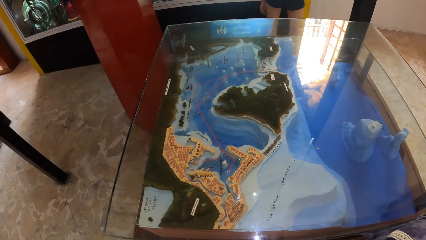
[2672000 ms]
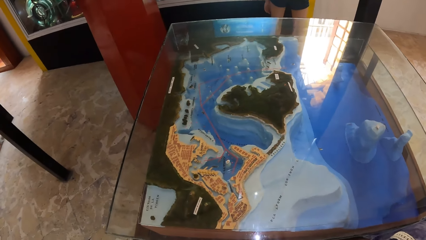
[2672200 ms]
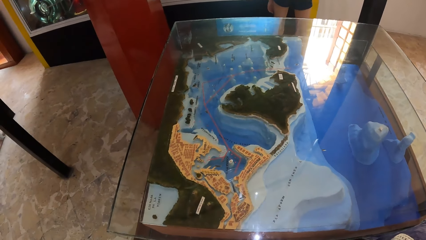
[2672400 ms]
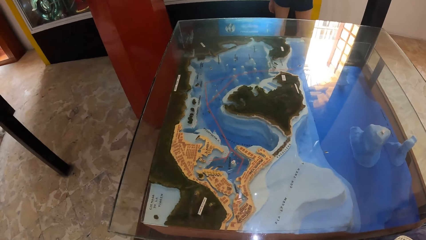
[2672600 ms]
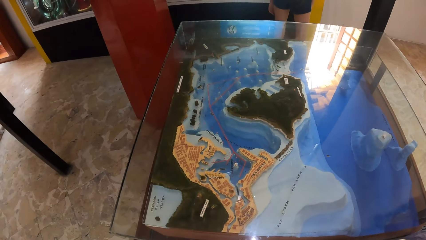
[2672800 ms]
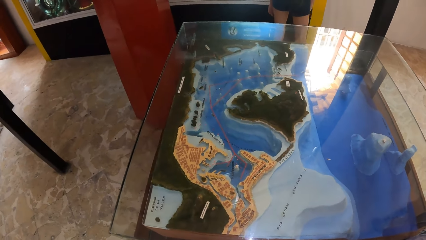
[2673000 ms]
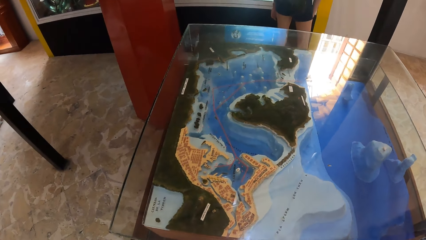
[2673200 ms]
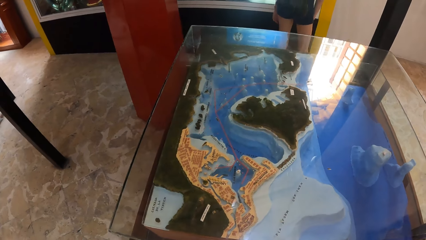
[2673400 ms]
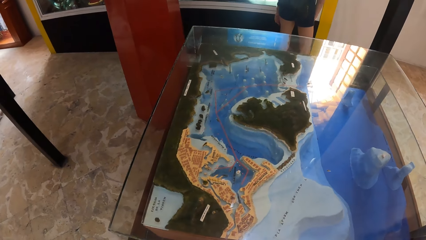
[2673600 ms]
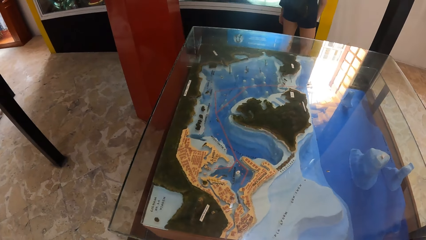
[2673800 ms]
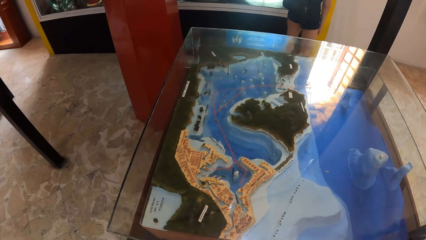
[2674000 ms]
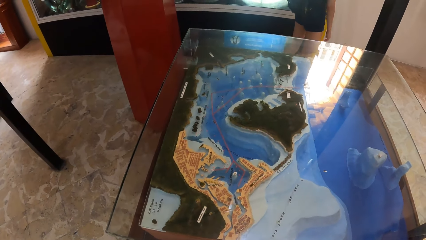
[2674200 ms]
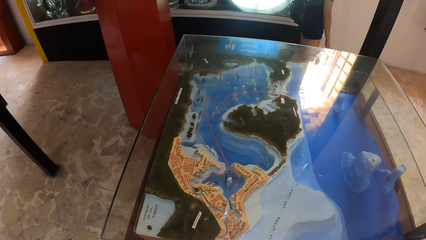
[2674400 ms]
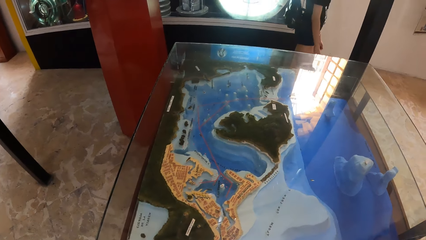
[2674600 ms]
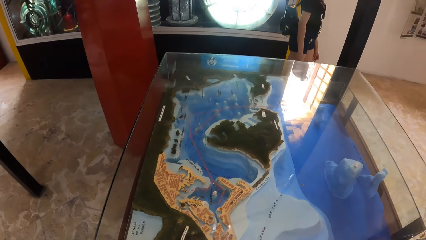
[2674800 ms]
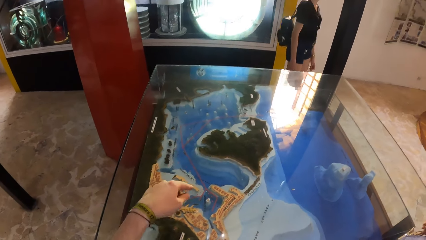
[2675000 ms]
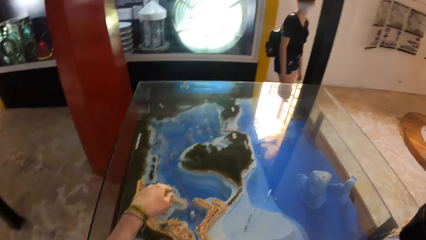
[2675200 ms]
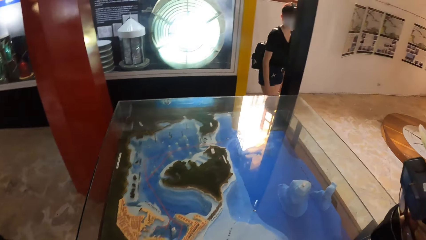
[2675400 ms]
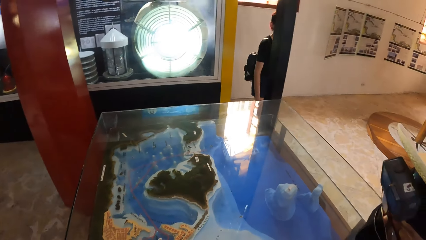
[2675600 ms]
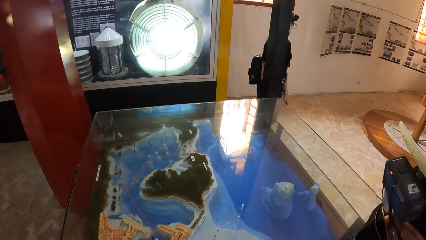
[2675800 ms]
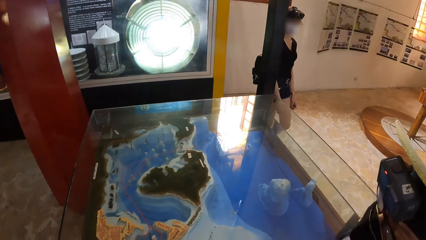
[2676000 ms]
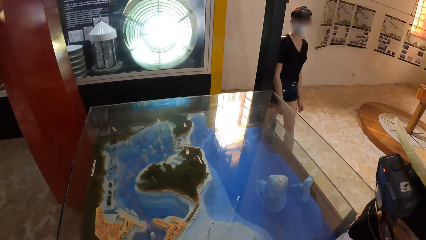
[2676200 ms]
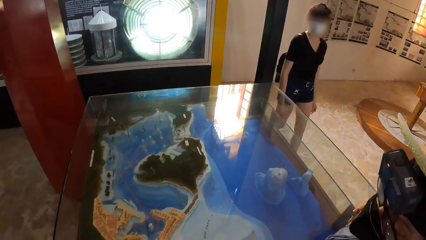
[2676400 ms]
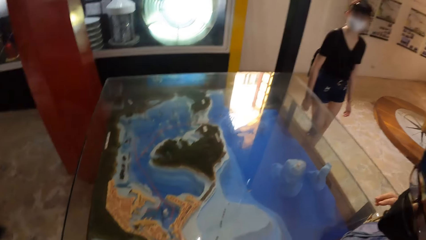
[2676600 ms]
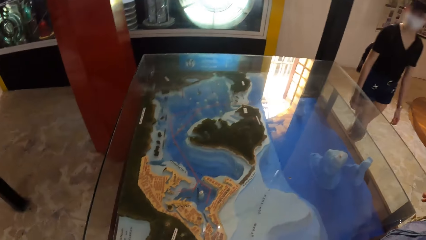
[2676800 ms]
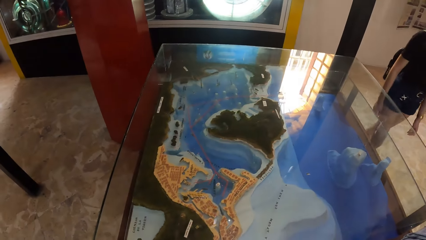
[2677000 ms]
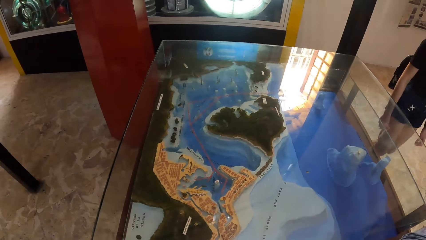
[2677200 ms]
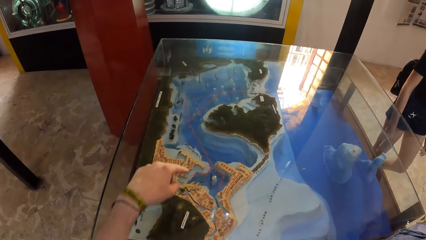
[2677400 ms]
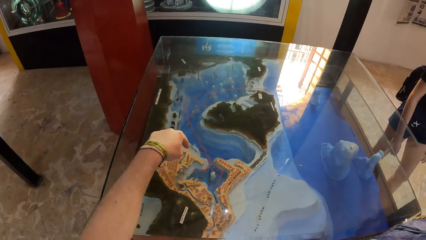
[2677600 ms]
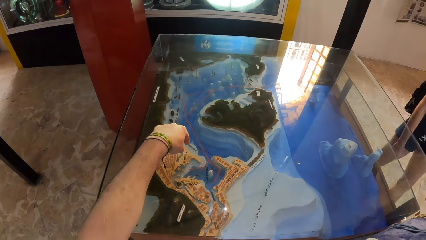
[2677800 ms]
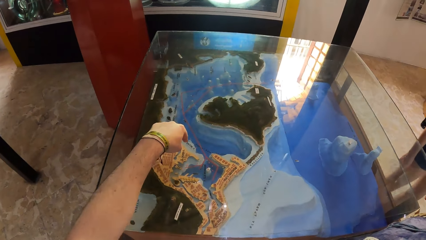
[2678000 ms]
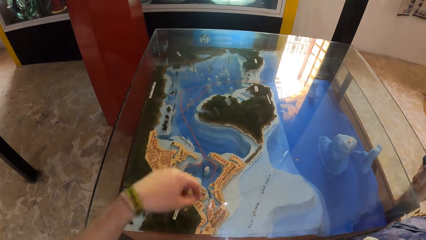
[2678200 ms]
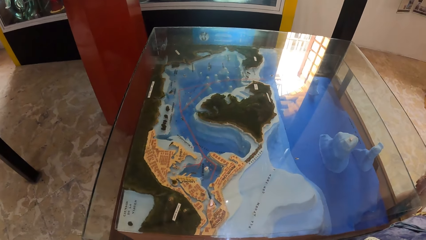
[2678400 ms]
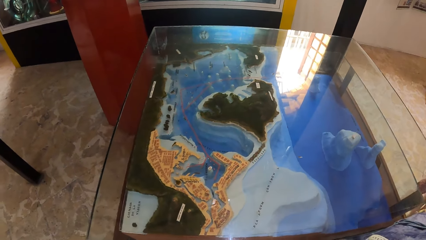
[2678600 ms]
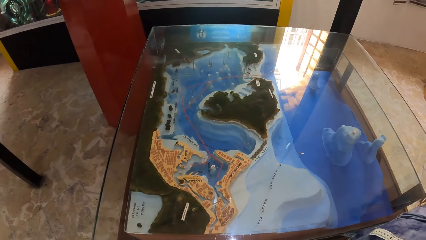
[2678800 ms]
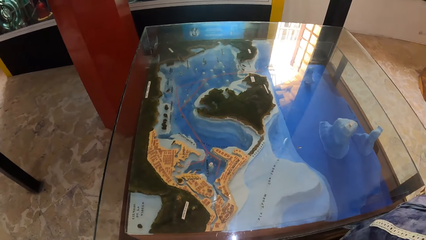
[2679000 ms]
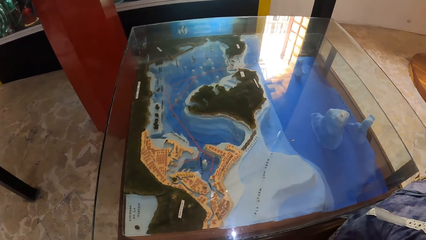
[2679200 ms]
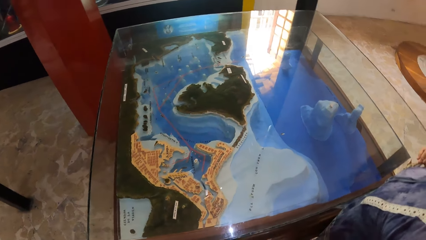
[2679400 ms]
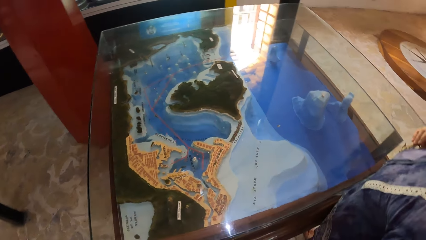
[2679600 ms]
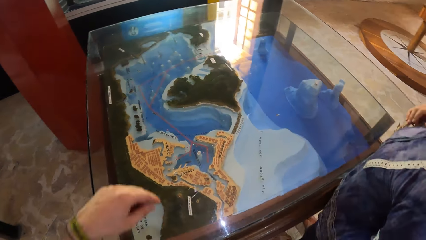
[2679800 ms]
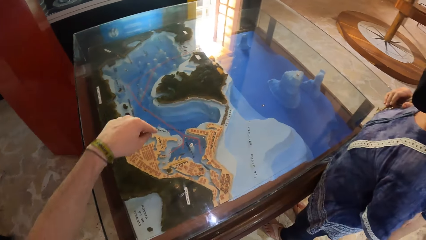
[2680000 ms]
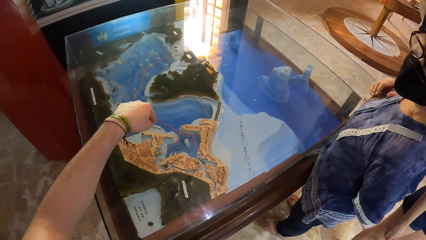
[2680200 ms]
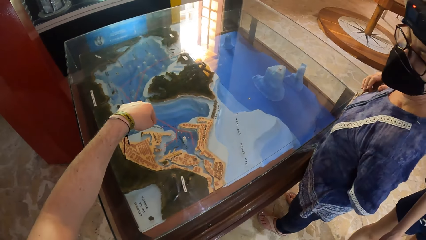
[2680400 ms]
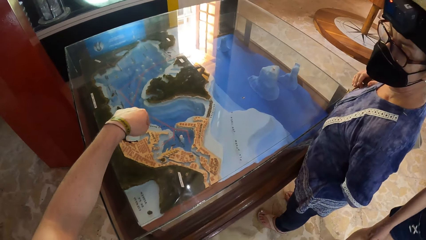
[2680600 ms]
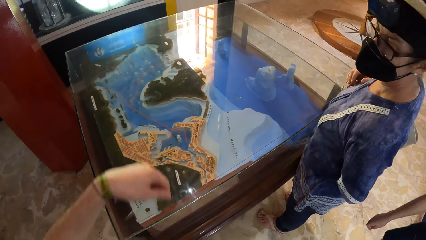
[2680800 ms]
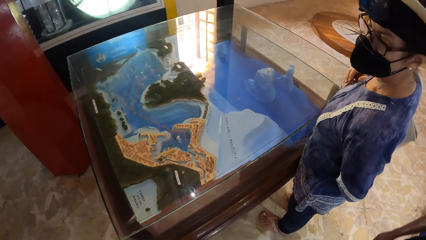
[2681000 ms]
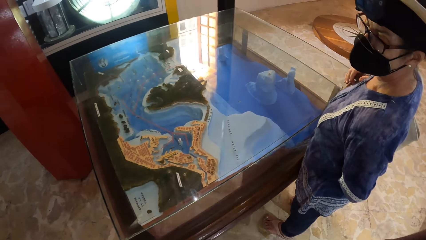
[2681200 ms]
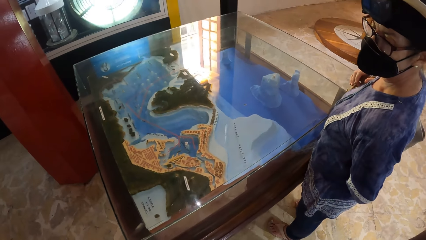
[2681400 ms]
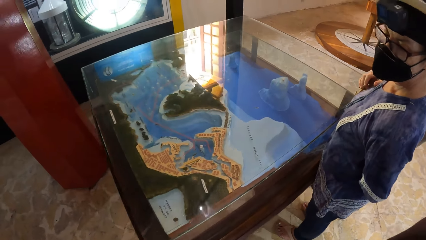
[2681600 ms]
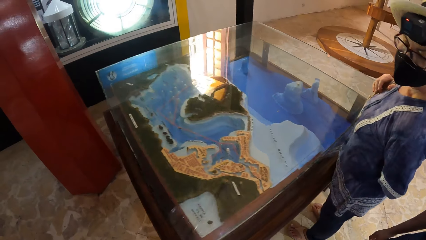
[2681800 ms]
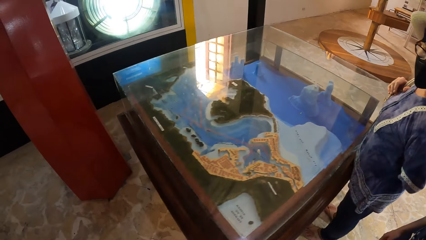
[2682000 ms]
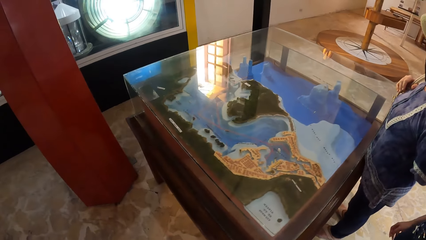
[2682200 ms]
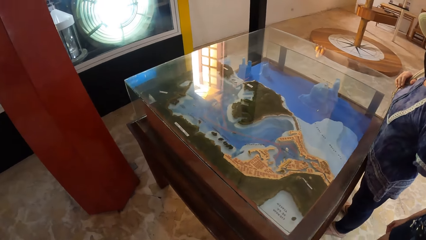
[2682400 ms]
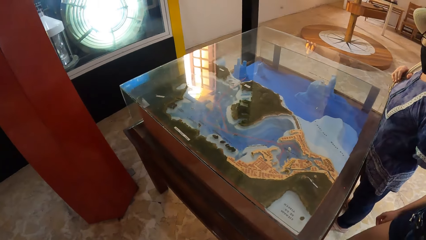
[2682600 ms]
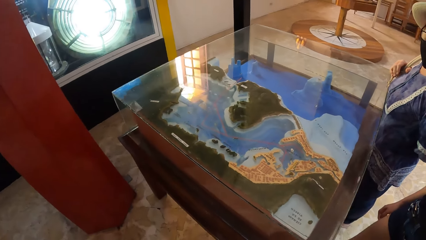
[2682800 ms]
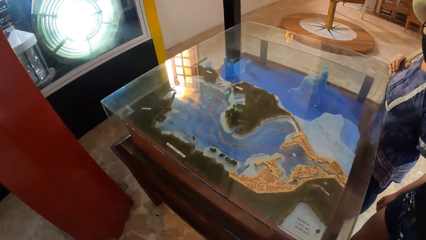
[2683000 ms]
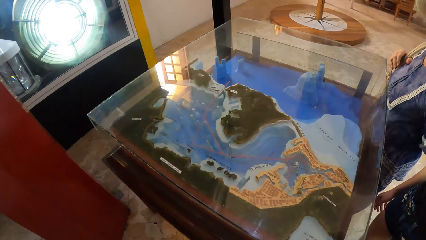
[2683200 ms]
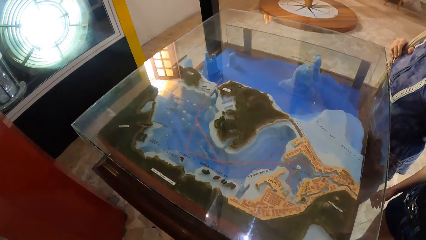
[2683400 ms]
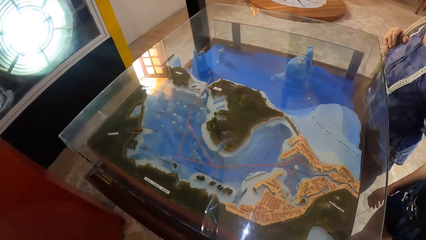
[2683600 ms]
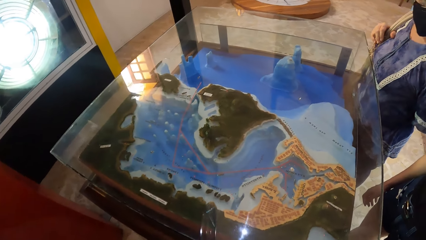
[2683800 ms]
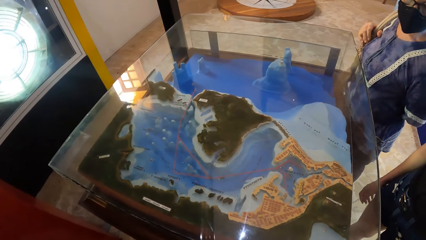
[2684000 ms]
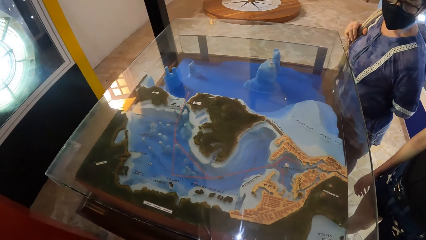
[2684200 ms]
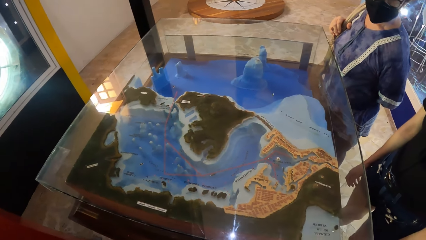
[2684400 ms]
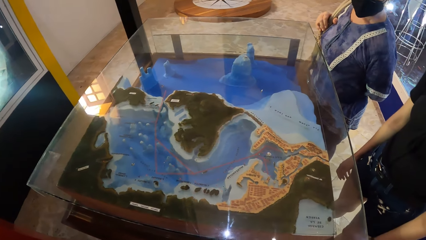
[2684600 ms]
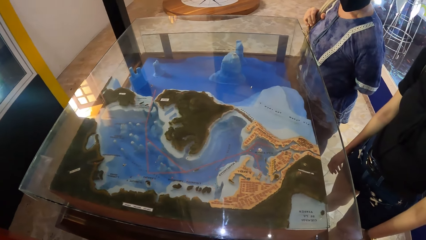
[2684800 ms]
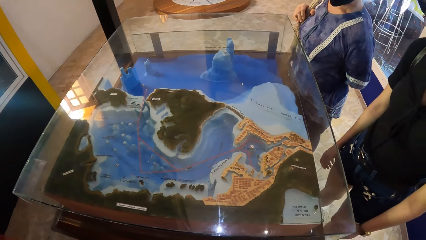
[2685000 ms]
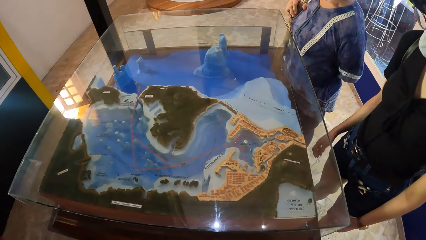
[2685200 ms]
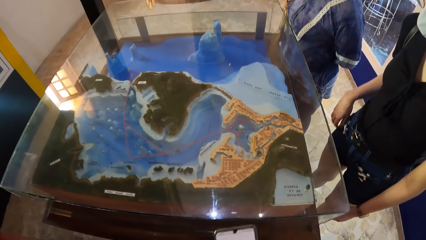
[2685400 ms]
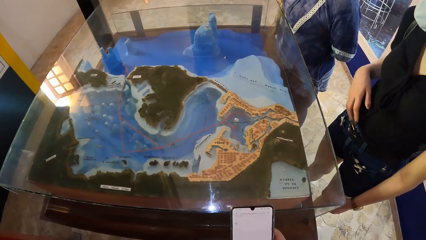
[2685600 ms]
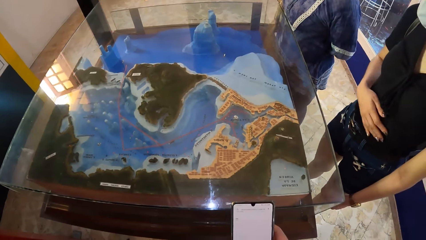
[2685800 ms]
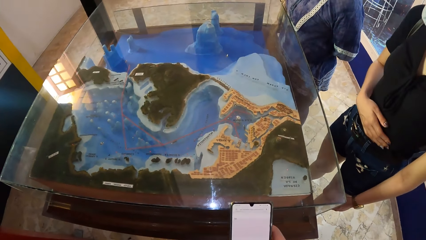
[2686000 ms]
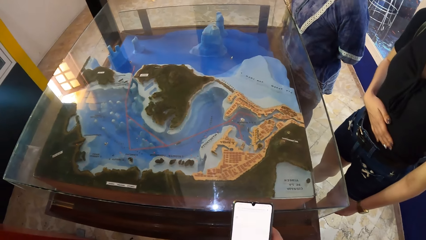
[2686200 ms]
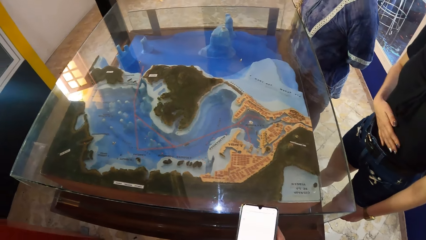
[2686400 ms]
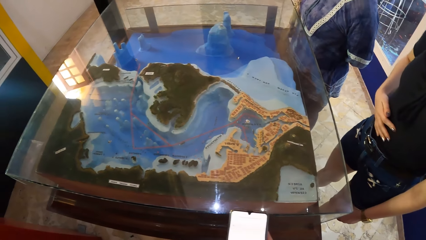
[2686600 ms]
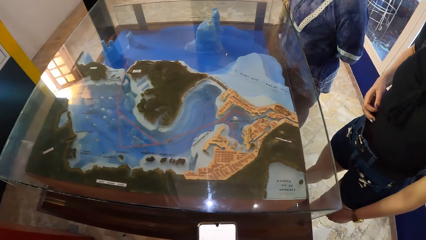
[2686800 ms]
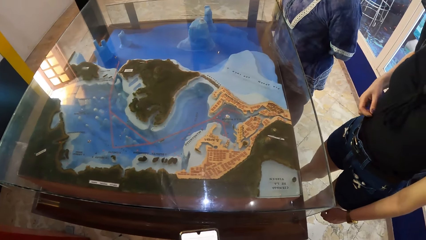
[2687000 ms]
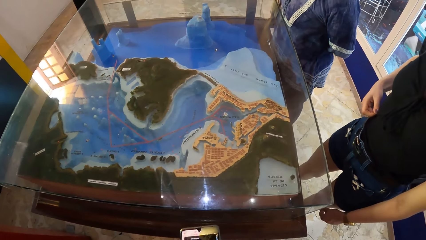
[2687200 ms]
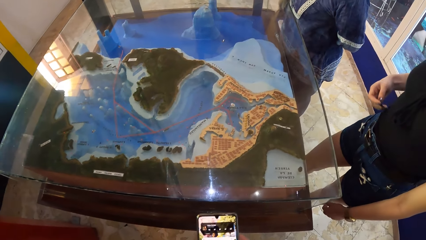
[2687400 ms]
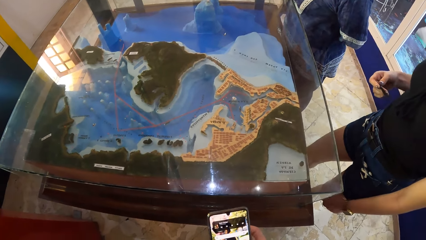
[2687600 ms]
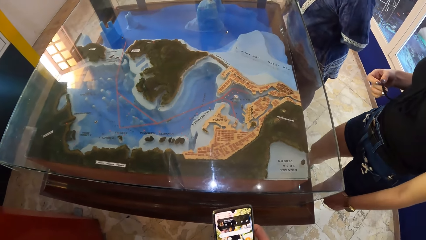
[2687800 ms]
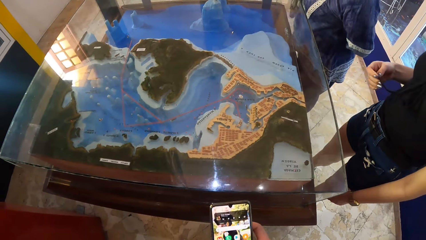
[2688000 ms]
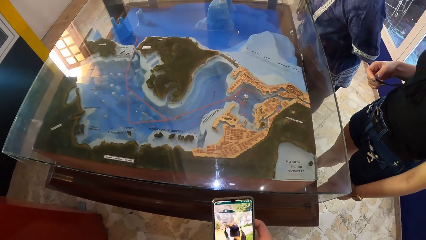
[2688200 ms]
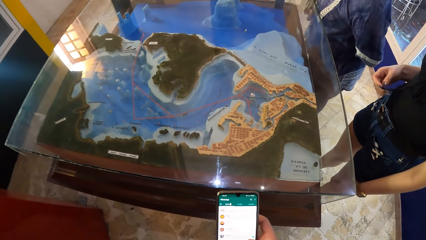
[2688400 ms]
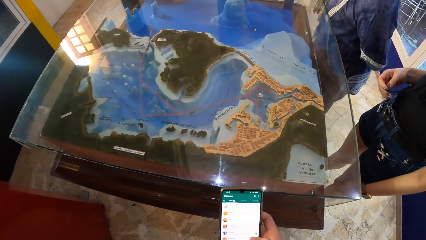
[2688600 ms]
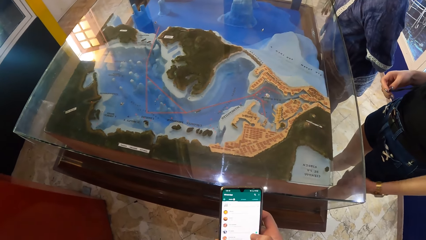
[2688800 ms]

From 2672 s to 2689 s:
A girl walks towards the camera wearer. He gesticulates towards the glass case with his left hand. He looks down. The girl touches her abdomen. The camera wearer operates the phone in his right hand.
